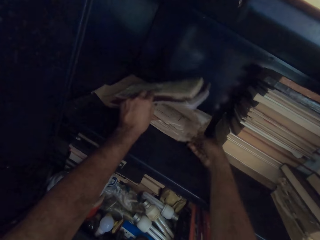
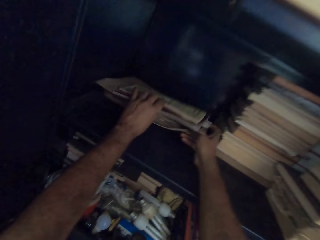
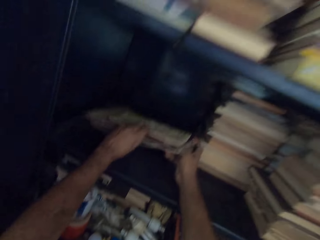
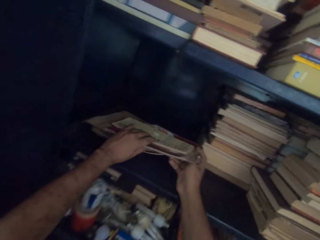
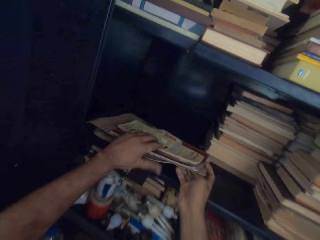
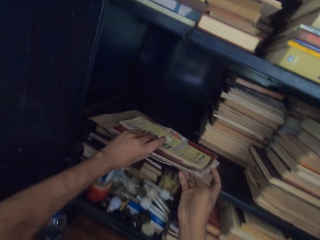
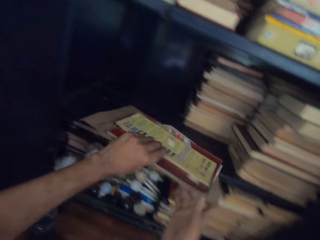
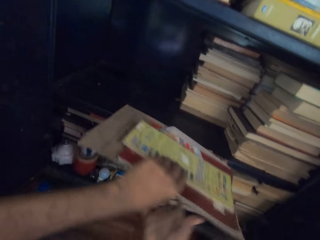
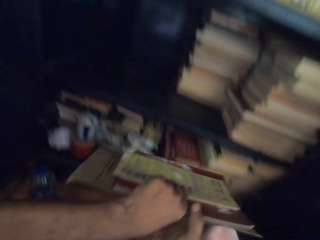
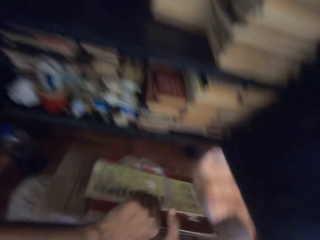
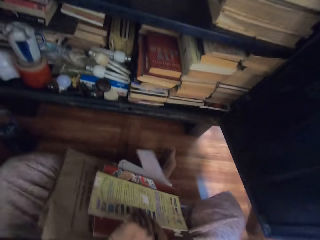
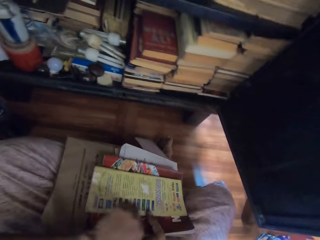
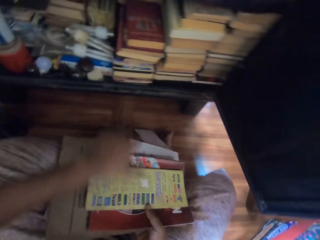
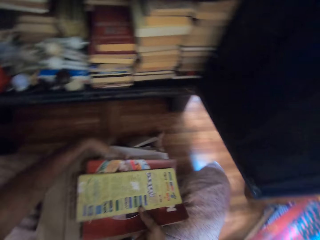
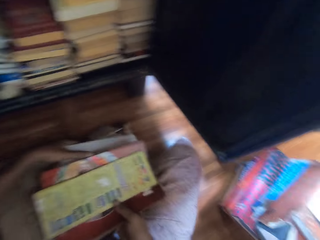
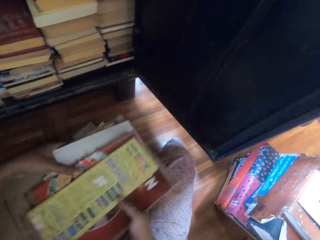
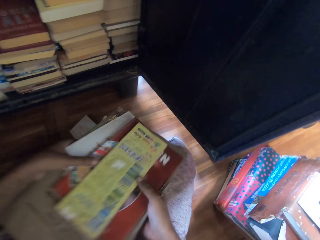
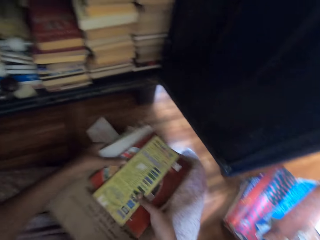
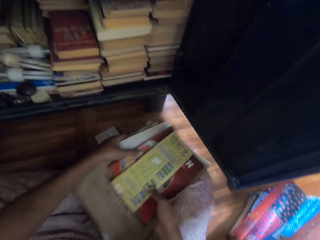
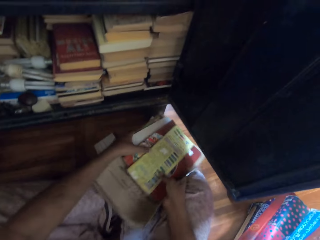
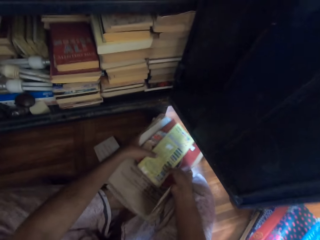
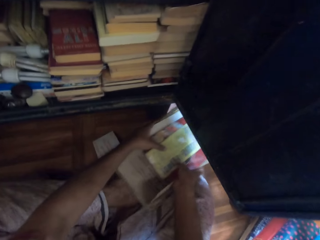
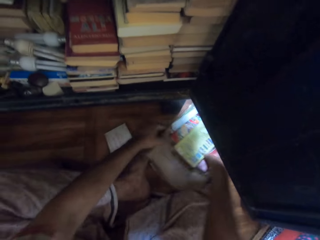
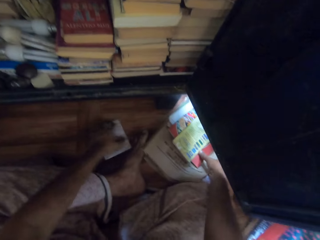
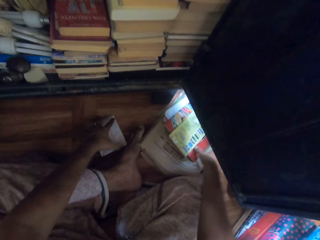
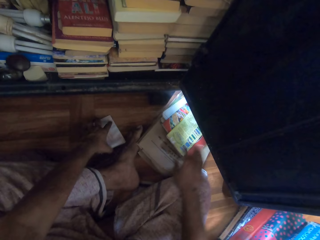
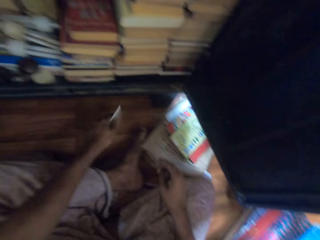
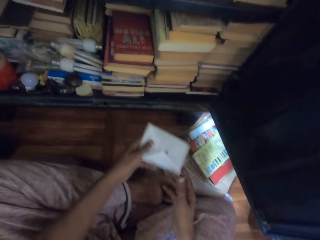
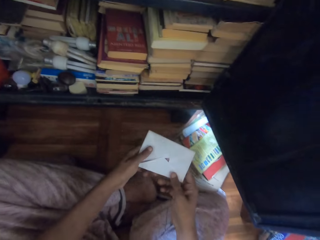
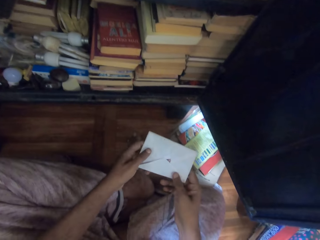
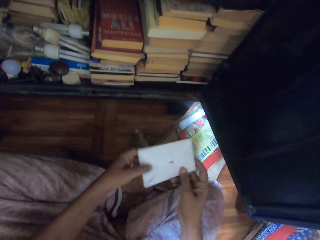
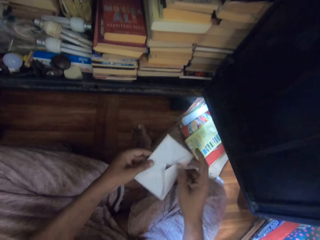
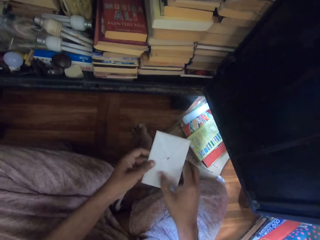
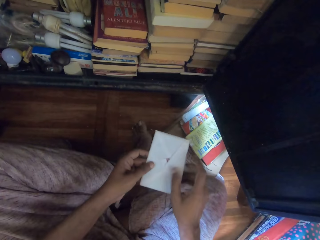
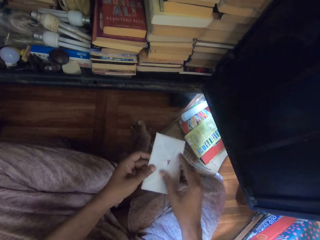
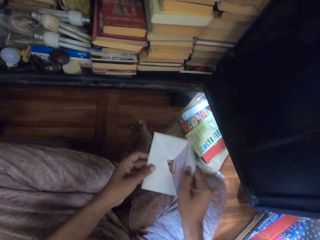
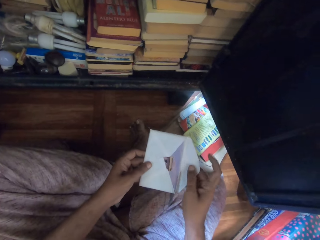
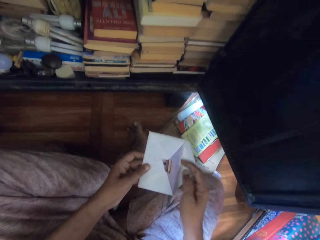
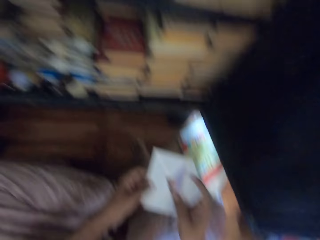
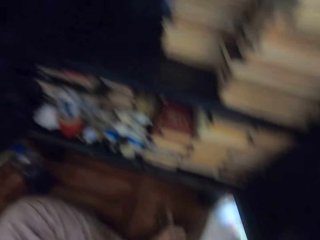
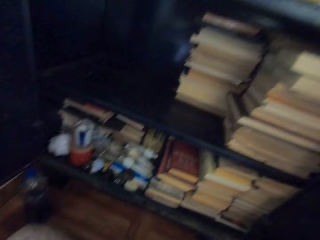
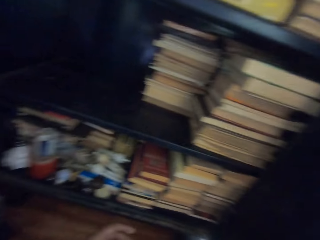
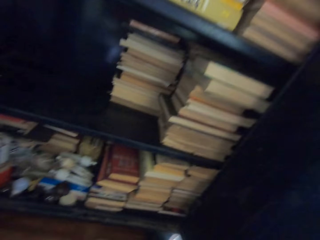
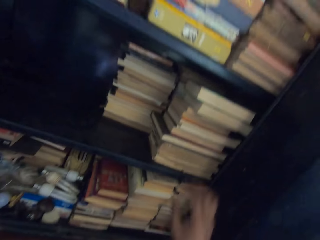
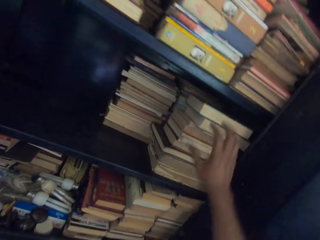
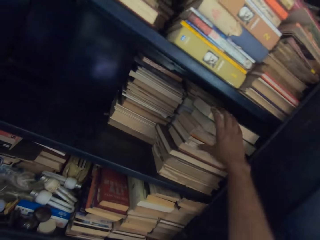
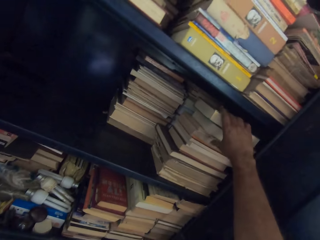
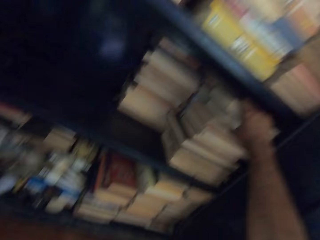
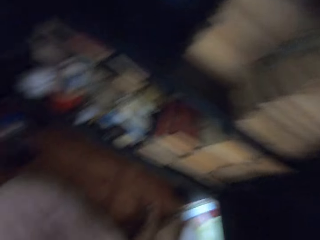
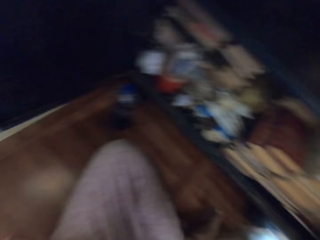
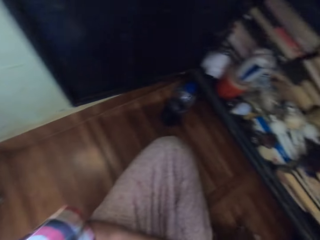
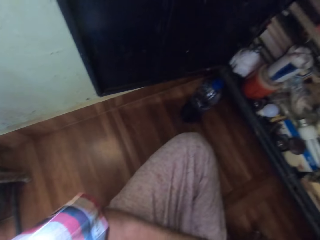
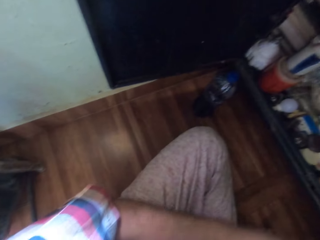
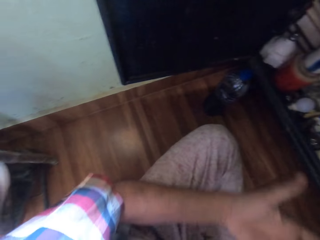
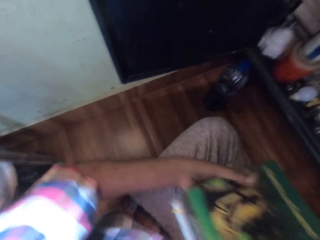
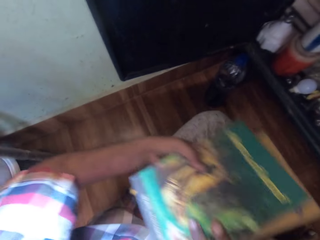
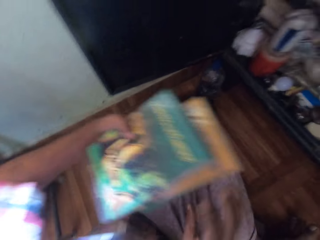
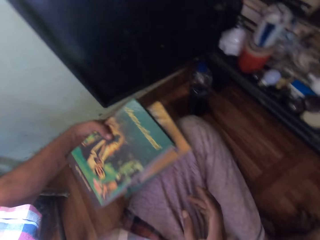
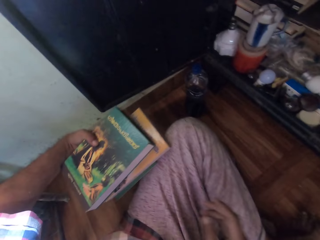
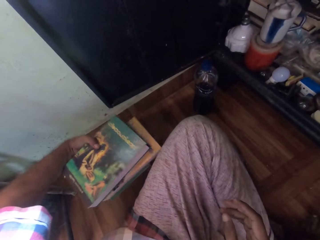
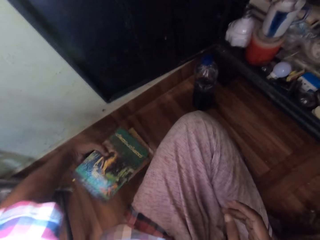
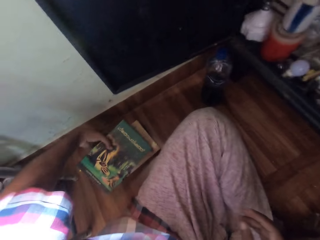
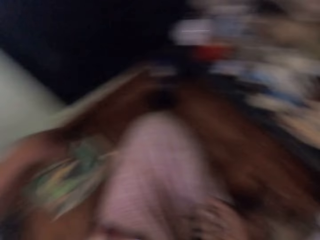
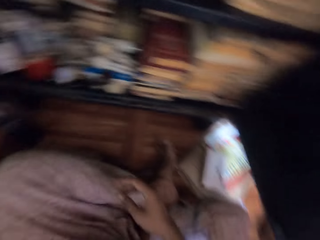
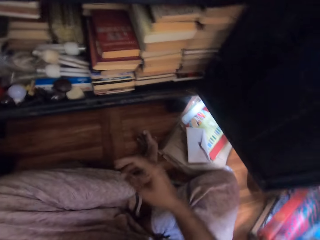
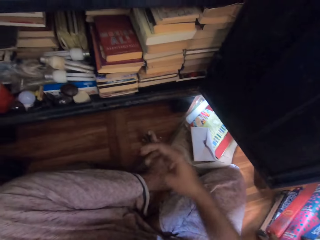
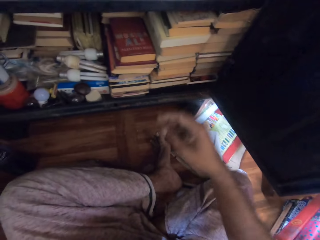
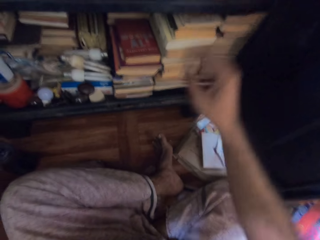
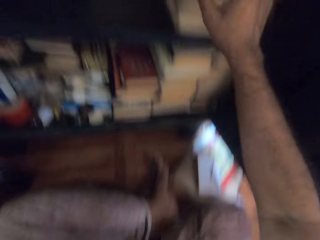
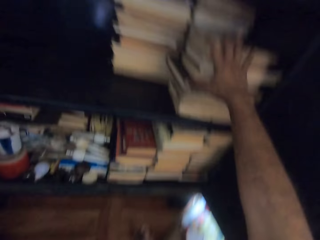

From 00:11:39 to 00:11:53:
The camera wearer carries the pamphlets from the book shelf with both hands. He places the pamphlets on his legs with both hands. He drops the pamphlets and the papers on the floor with both hands. He picks up an envelope from the floor with his left hand. He holds the envelope with both hands. He opens the envelope with his right hand. He carries some books from the book shelf with his right hand. He passes the books from his right hand to his left hand. He drops the books on the floor with his left hand.

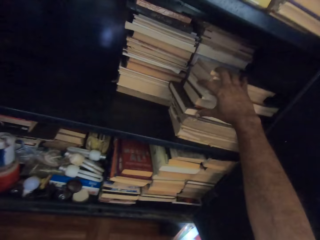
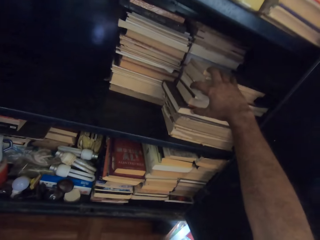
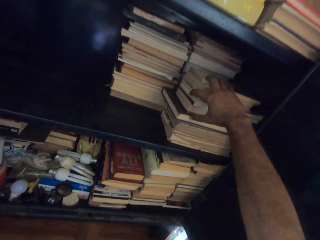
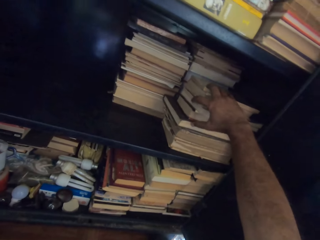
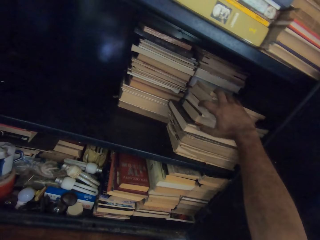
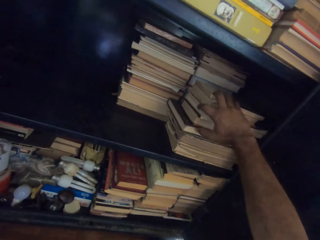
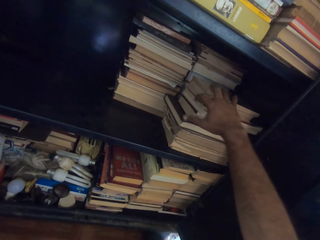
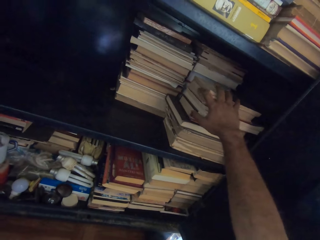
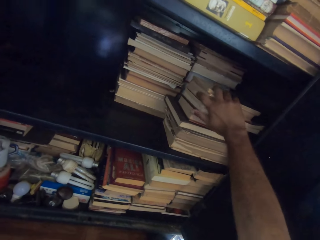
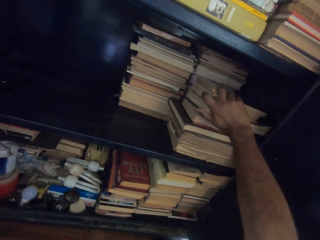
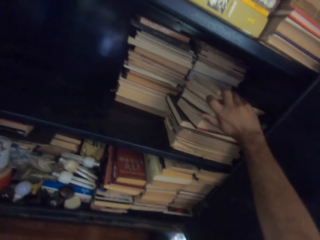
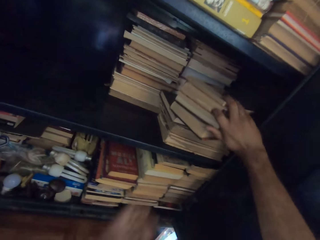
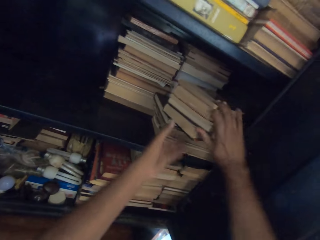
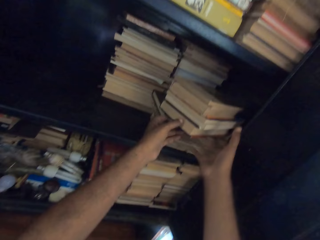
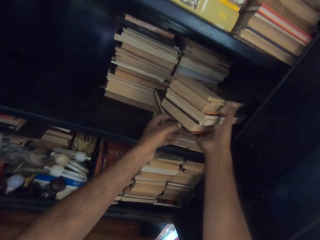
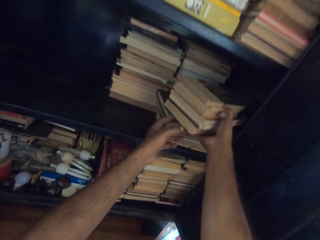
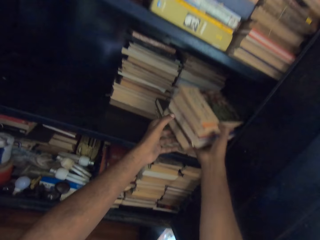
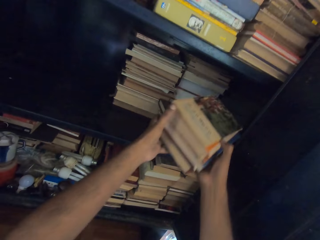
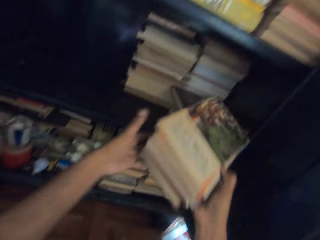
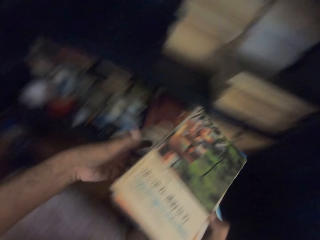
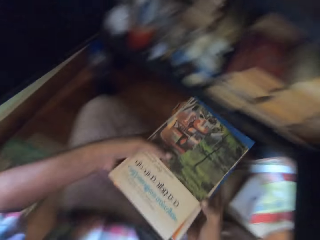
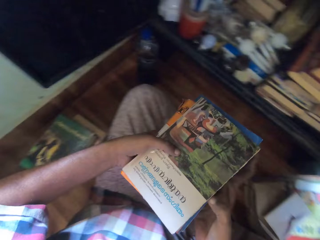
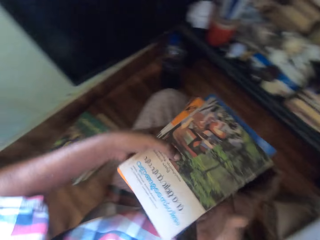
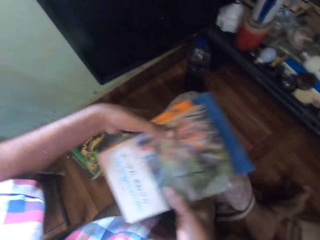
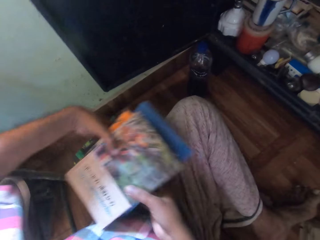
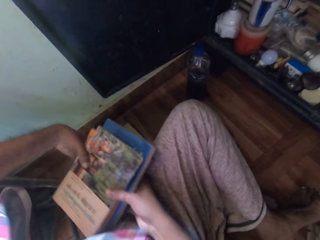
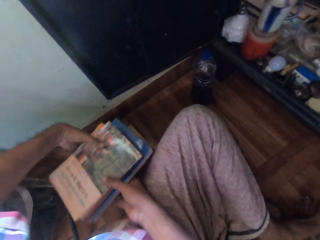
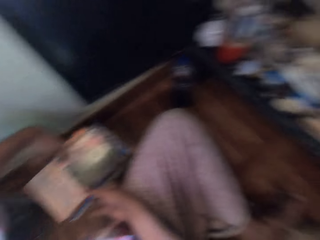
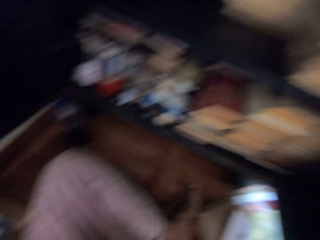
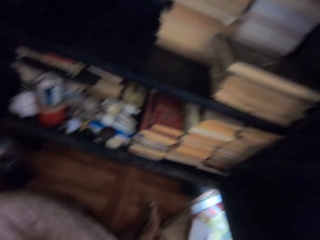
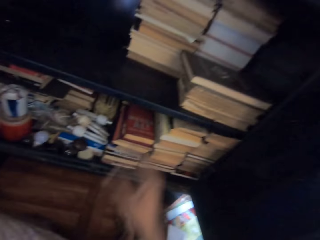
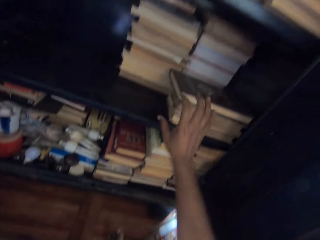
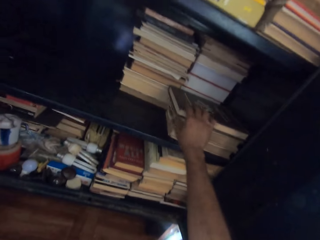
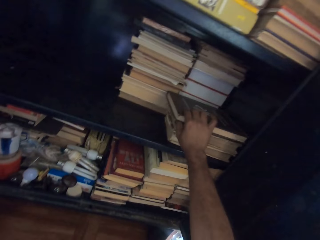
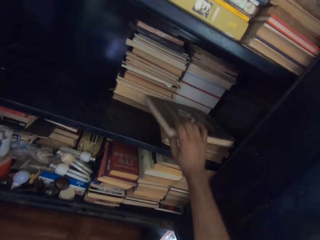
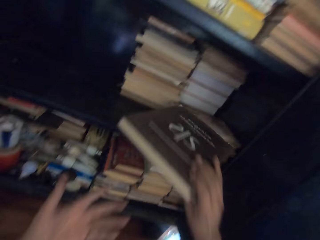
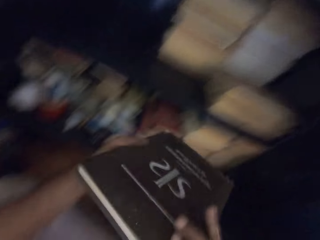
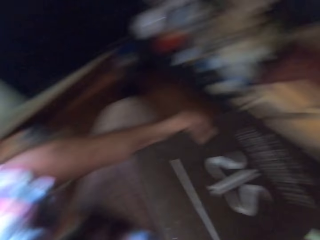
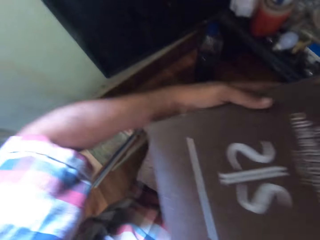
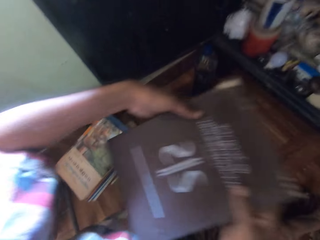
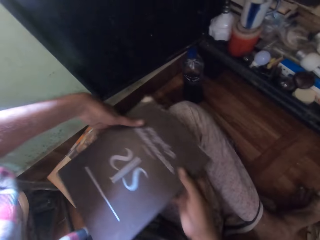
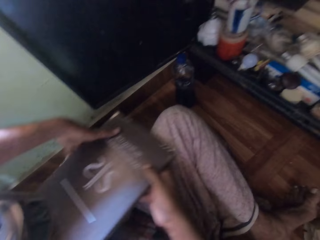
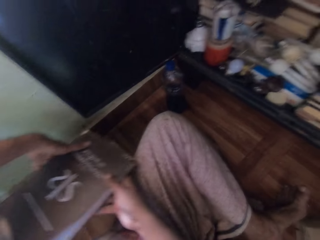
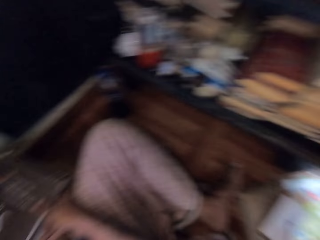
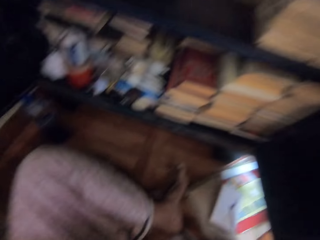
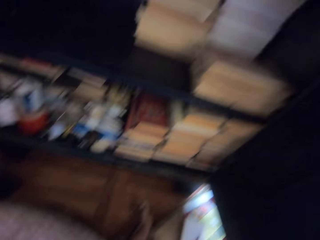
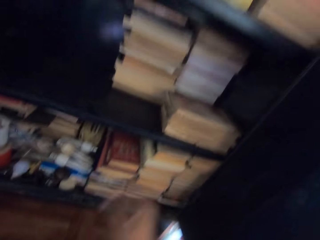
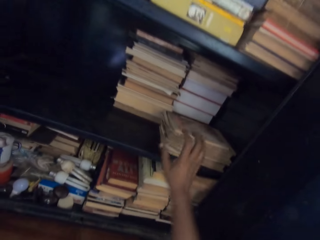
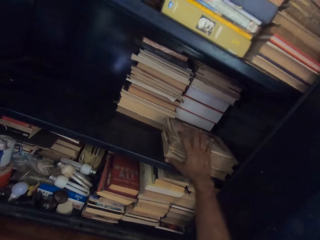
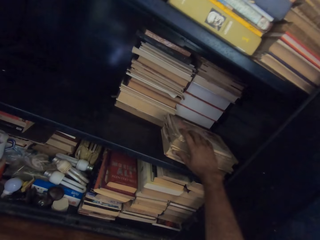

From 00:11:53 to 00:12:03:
The camera wearer touches some books in the shelf with his right hand. He holds the books in the shelf with both hands. He carries the books from the shelf with both hands. He drops the books on the floor, on top of other bags, with both hands. He carries a book from the shelf with his right hand. He holds the book with both hands. He drops the book on the pile of books with both hands.
